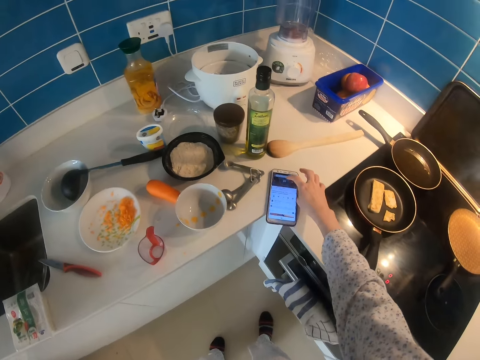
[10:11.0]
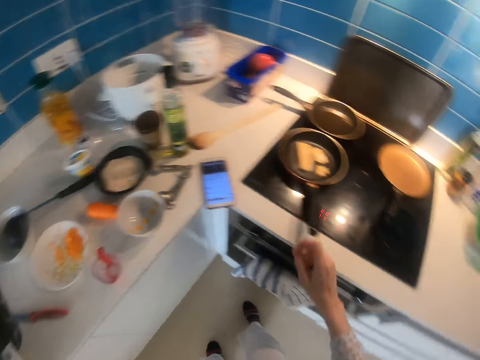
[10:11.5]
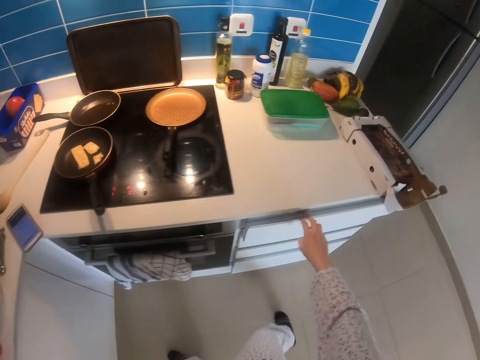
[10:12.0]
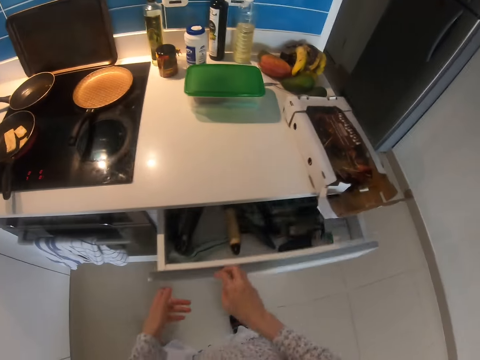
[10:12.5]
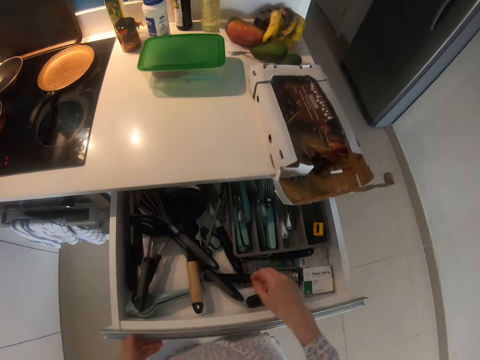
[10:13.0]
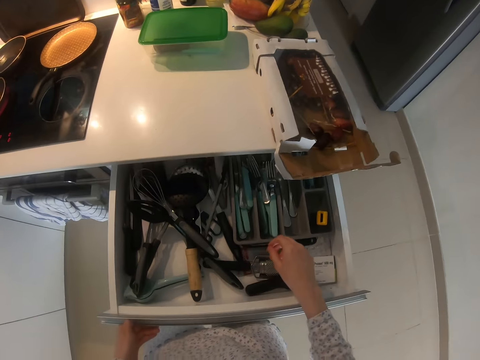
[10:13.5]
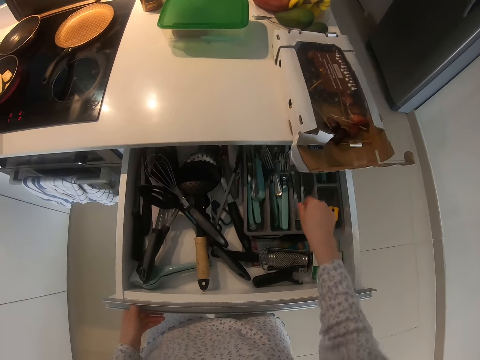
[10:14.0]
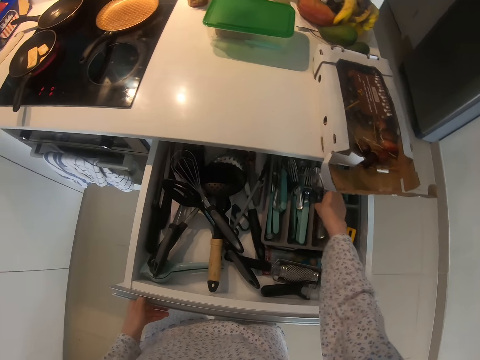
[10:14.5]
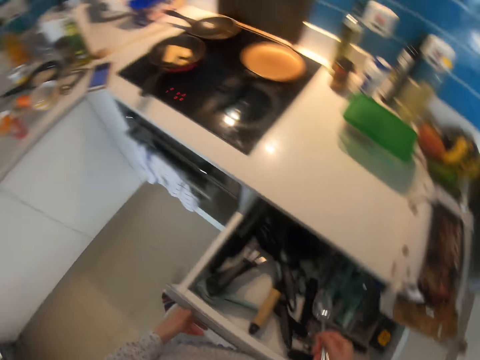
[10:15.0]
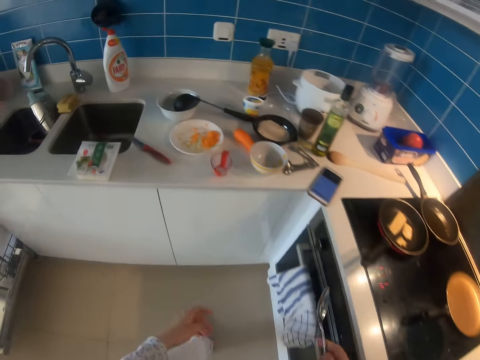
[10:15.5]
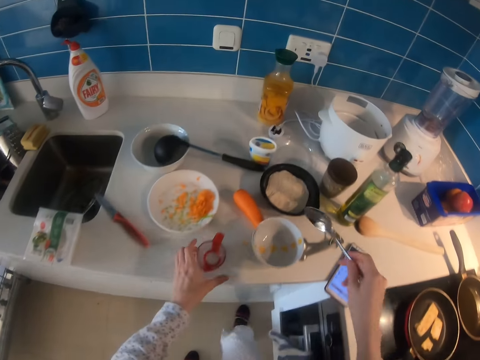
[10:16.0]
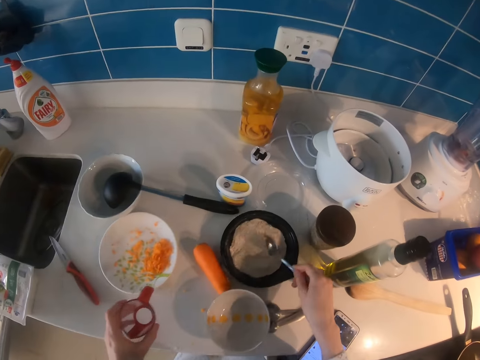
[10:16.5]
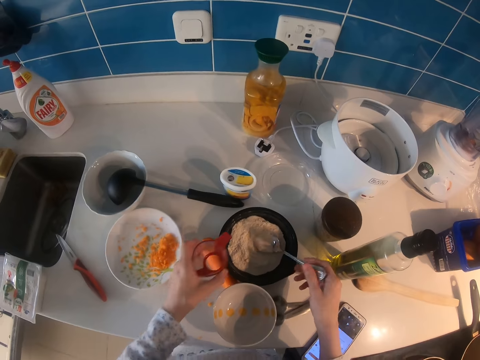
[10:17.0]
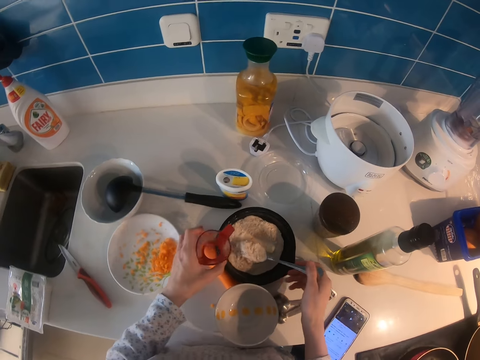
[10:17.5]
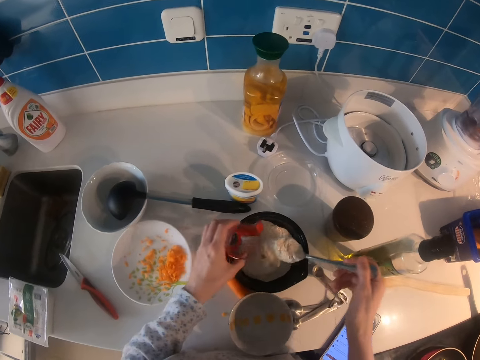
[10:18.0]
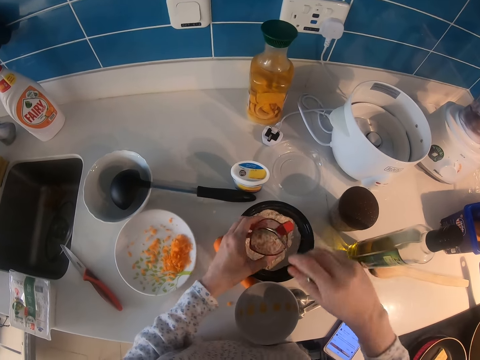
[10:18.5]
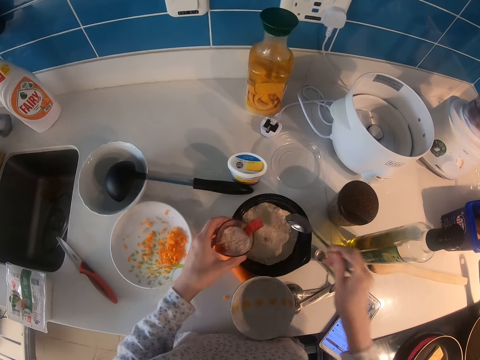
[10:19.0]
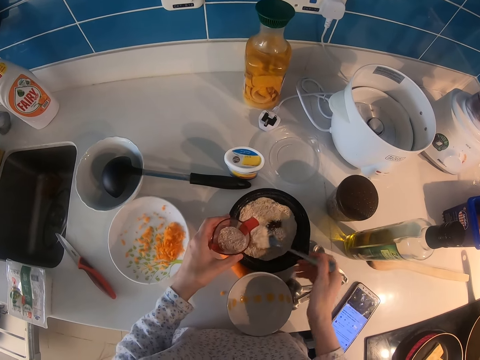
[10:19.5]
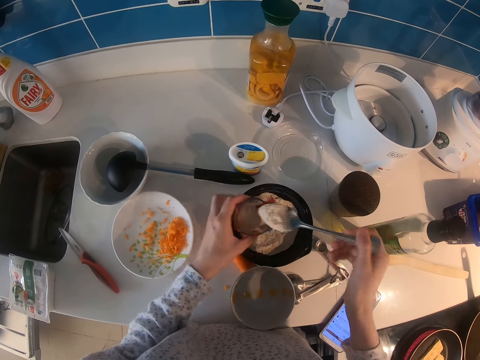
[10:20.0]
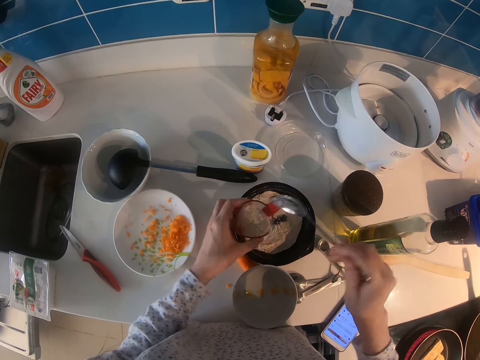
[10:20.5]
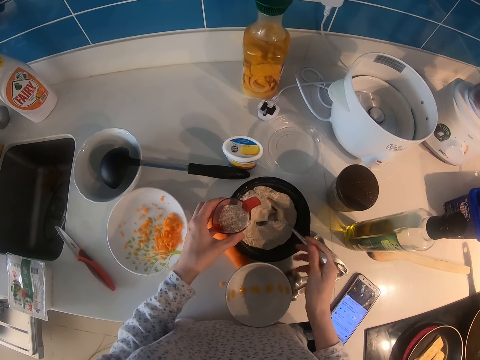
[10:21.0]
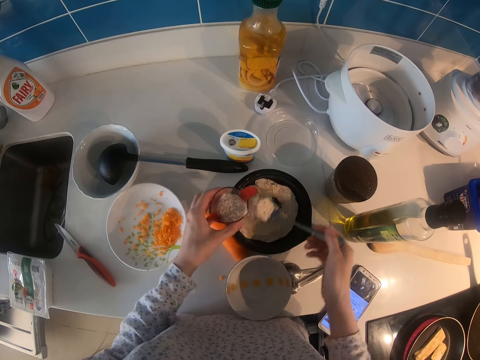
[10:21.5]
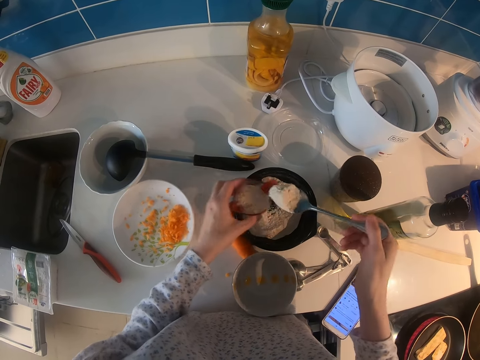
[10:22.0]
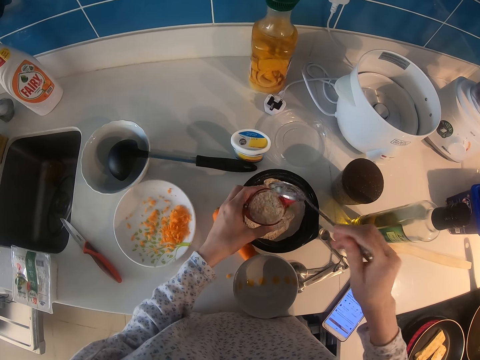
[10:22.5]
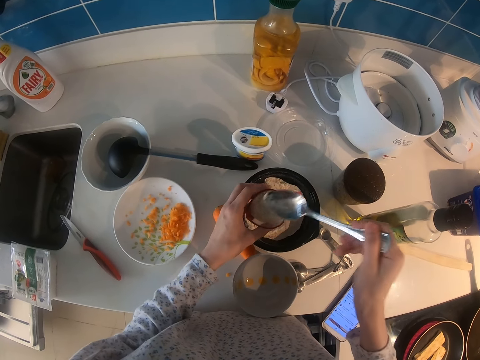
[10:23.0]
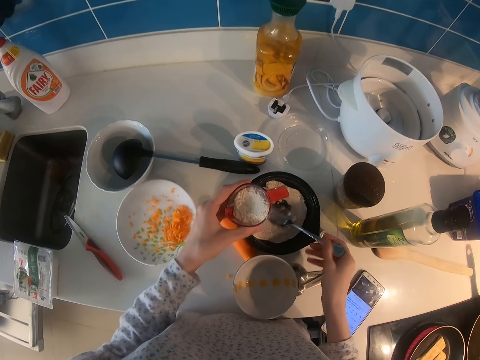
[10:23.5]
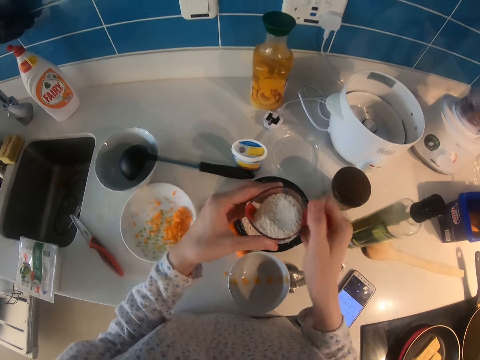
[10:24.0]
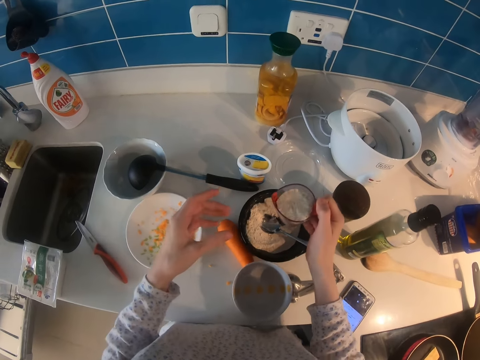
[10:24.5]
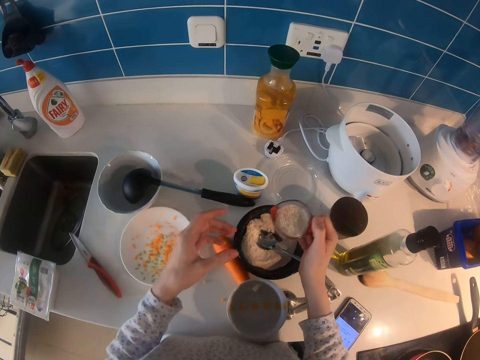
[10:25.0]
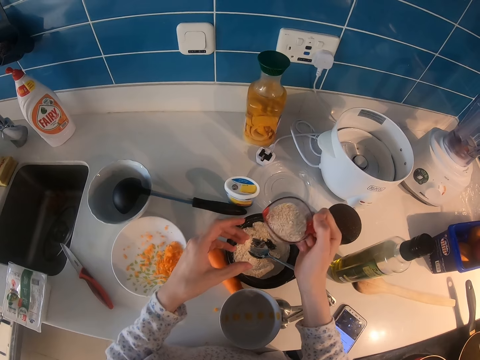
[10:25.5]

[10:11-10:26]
The camera wearer touches the phone. They walk. They open a drawer. They pick up a spoon. They close the drawer. They scoop flour with the spoon and pick up a cup. They walk. They put the flour in the cup with the spoon. They scoop flour with the spoon from the container. They put the flour in the cup with the spoon. They scoop flour with the spoon from the container. They put the flour in the cup with the spoon. They put the spoon in a tin.

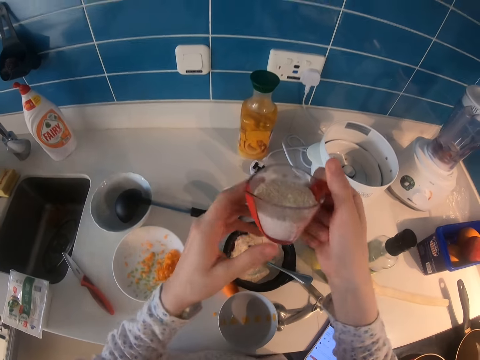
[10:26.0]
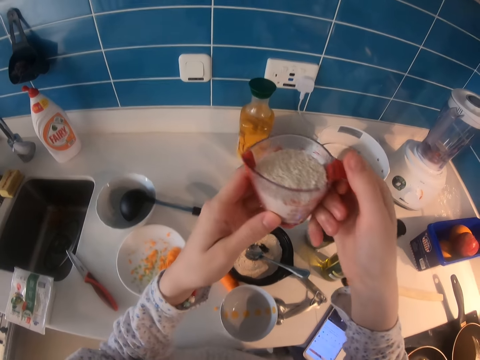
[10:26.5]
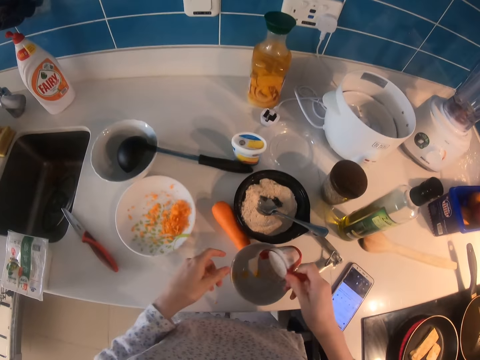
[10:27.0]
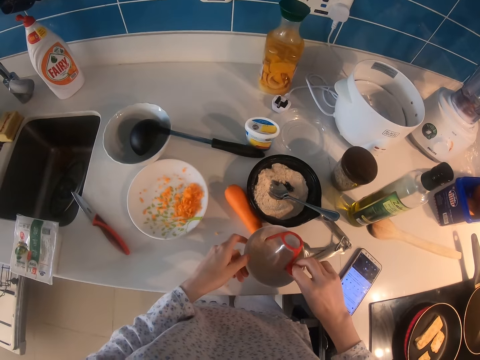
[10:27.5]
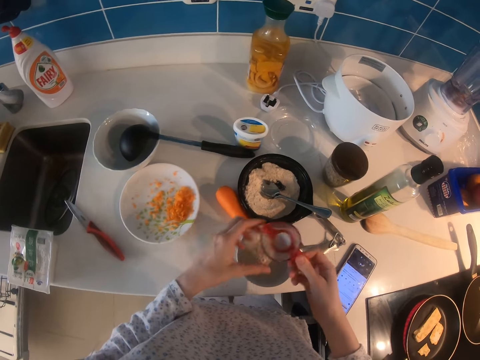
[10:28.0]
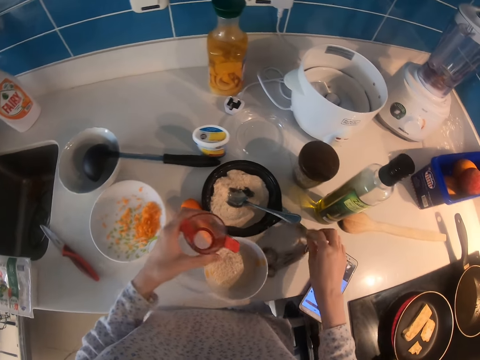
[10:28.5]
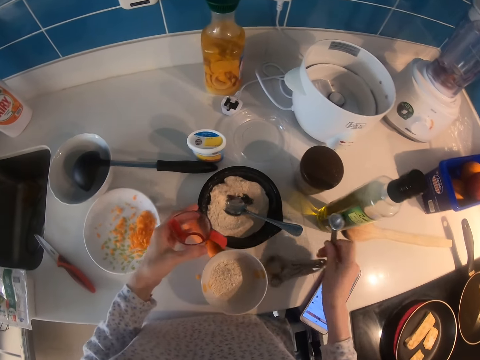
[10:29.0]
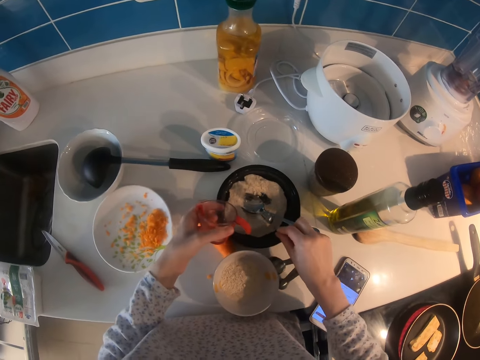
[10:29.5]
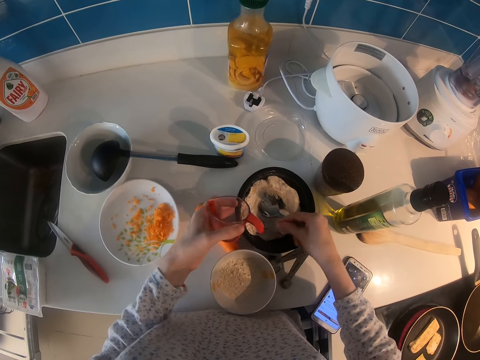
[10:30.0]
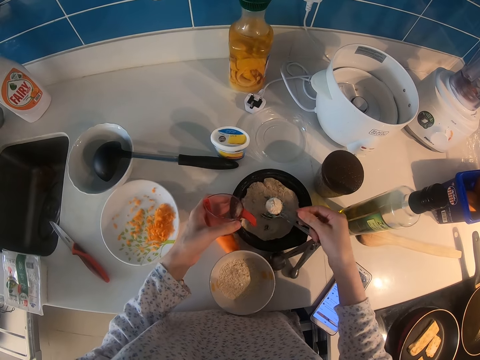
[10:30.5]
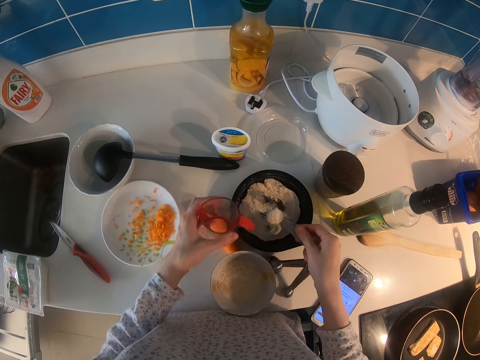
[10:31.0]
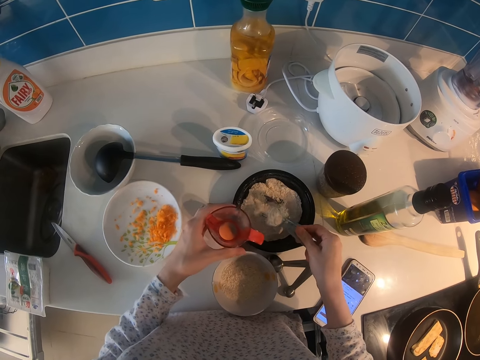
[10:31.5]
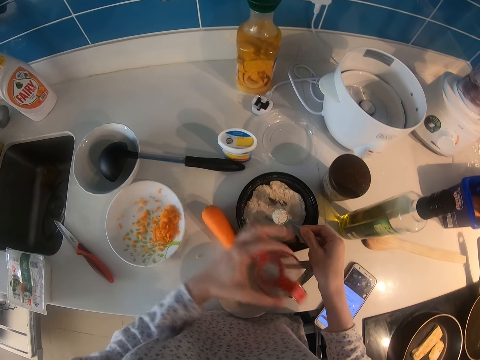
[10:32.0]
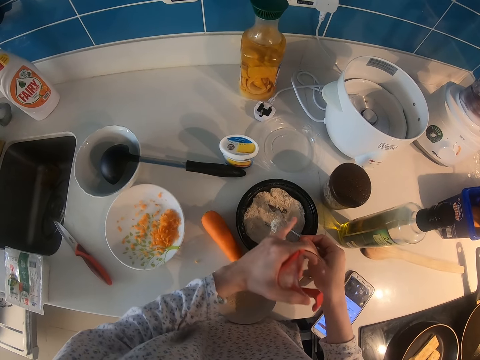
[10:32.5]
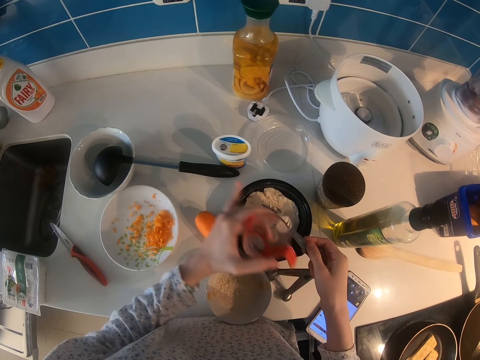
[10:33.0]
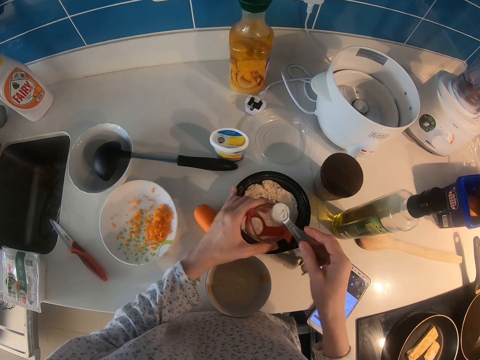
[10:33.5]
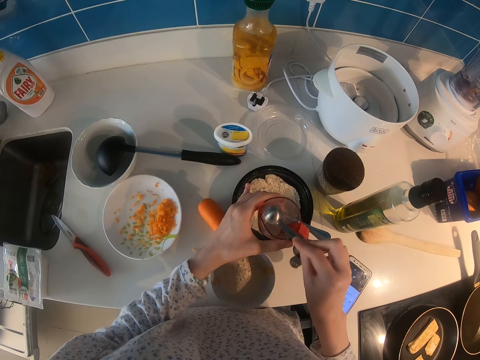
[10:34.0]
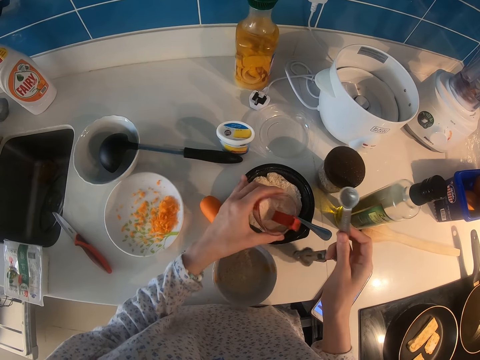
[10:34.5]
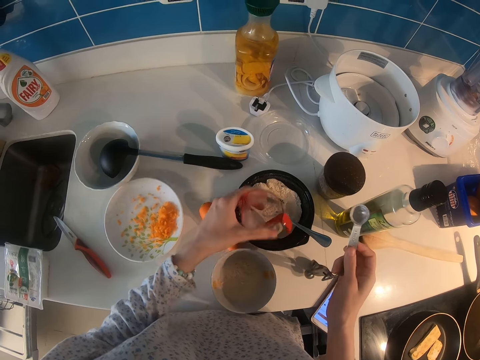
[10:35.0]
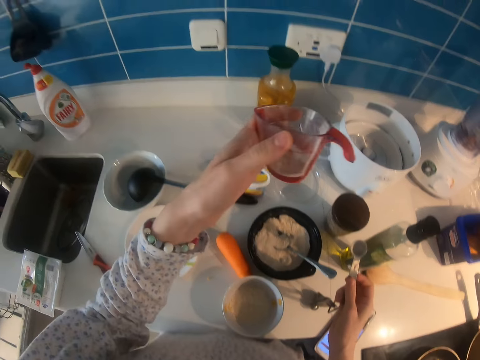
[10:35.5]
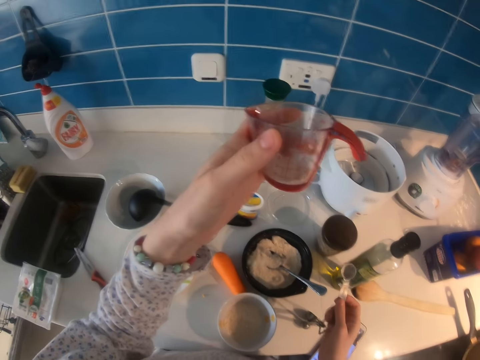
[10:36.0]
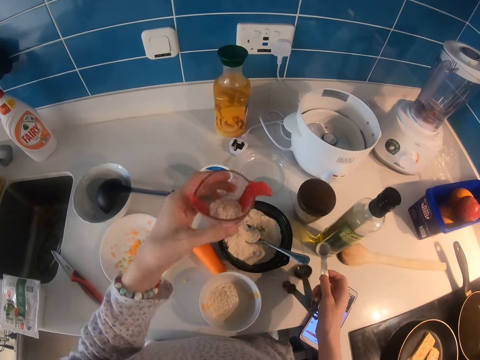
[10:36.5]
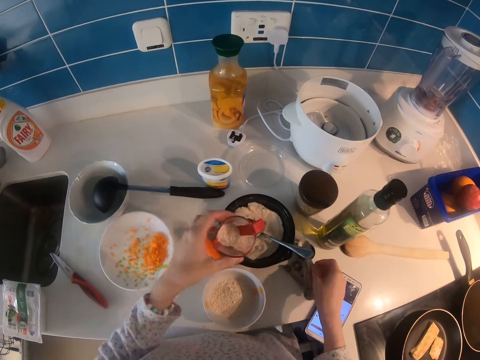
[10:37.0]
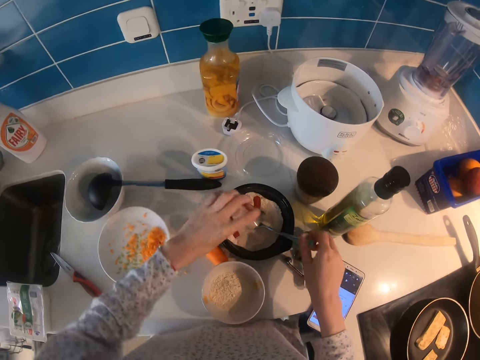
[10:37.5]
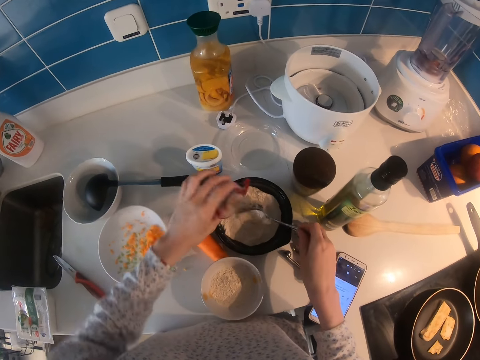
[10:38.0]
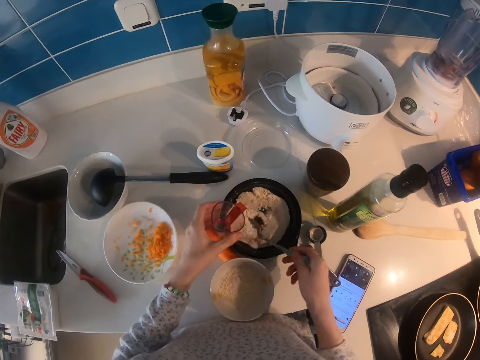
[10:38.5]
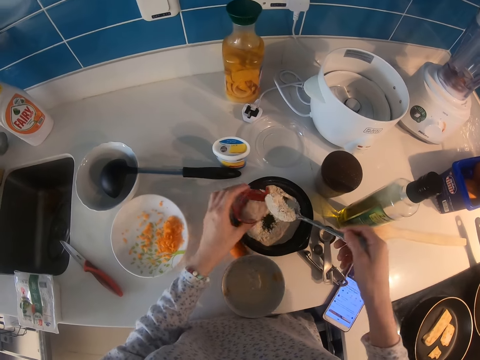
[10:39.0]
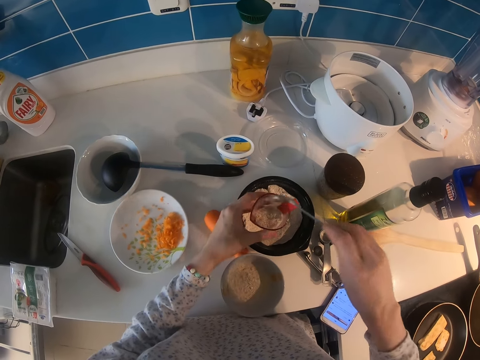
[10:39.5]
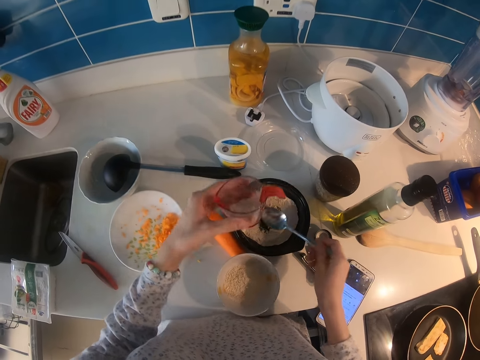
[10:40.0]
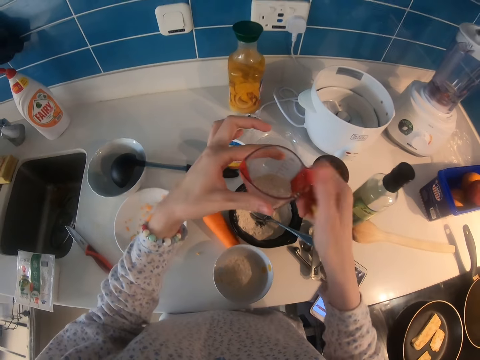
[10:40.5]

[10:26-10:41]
The camera wearer equalizes the flour. She pours the flour in a bowl. She picks up a measuring spoon or scooper. She scoops flour with the spoon from the container. She removes flour on the scooper using her hand. She puts the flour in a cup with the spoon. She pours the flour in a tin. She puts the scooper on the kitchen cabinet. She scoops flour with a spoon in the container. She pours the flour in the cup with the spoon. She takes a spoon. She puts the spoon in the tin.
